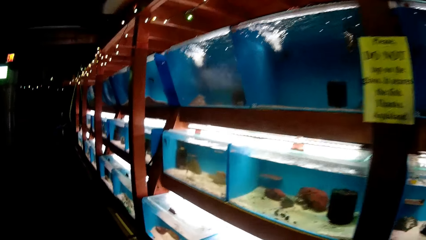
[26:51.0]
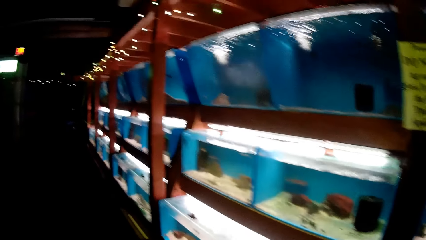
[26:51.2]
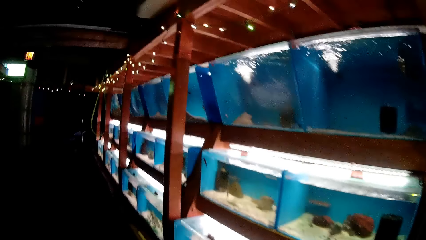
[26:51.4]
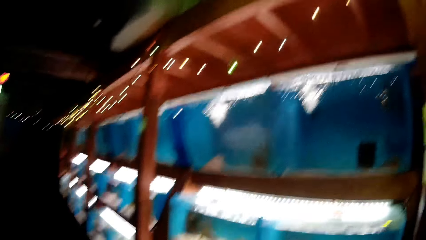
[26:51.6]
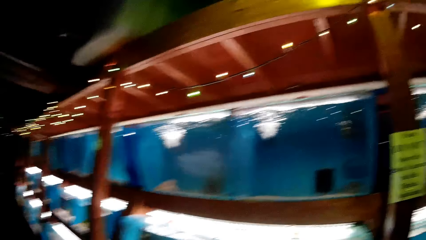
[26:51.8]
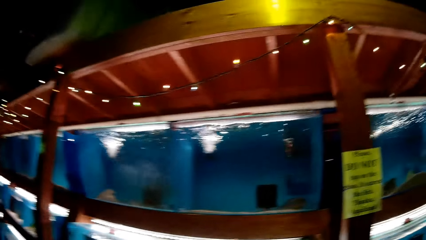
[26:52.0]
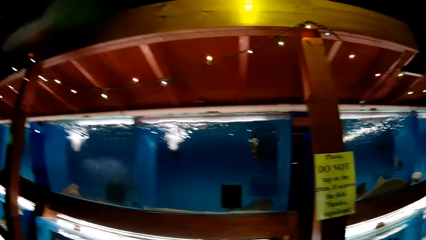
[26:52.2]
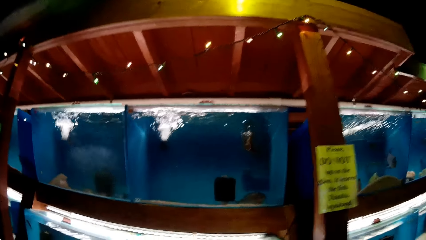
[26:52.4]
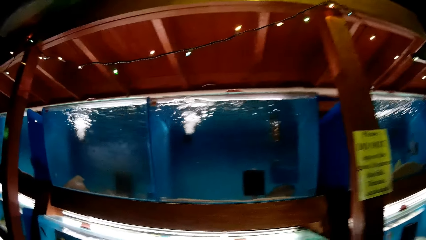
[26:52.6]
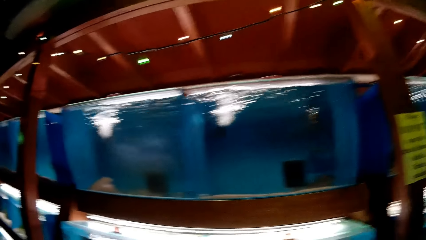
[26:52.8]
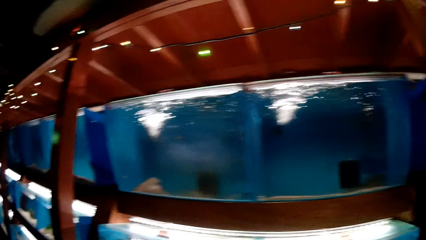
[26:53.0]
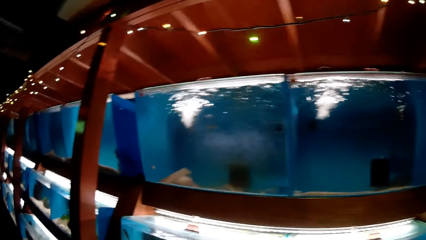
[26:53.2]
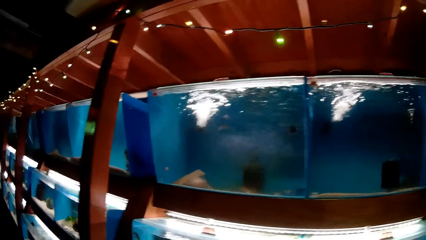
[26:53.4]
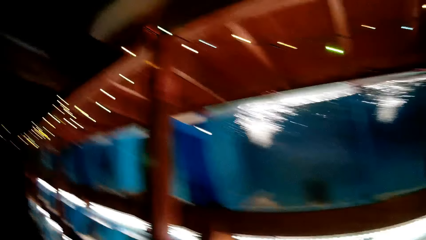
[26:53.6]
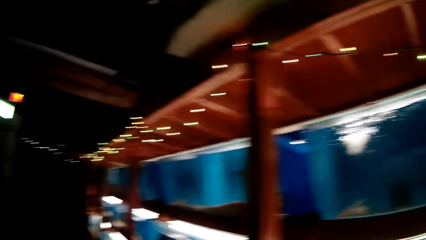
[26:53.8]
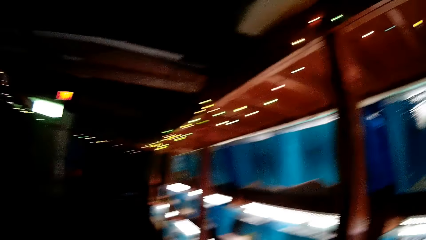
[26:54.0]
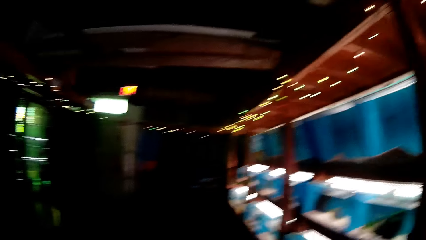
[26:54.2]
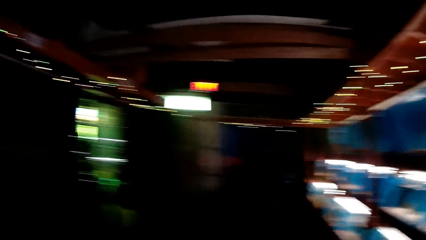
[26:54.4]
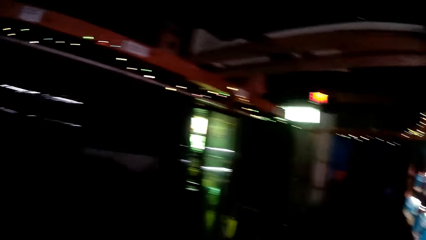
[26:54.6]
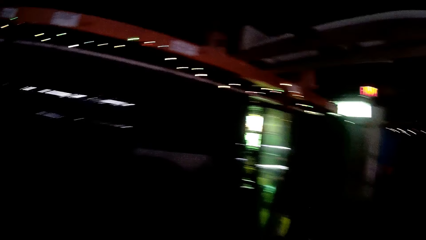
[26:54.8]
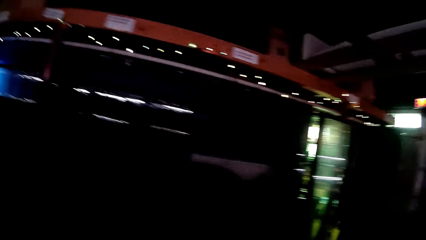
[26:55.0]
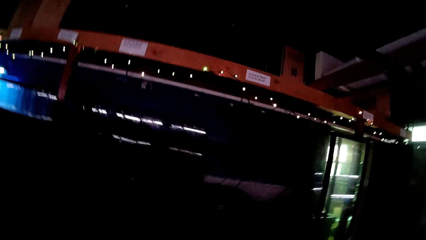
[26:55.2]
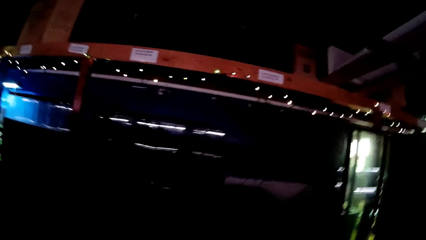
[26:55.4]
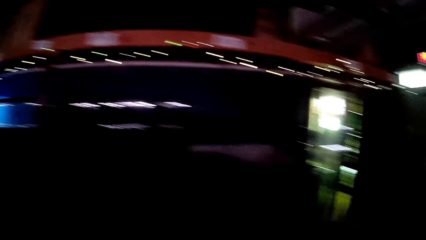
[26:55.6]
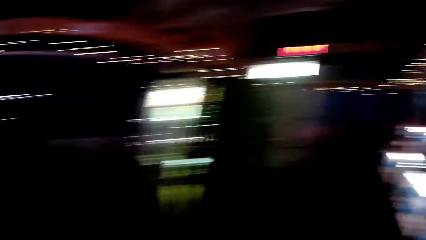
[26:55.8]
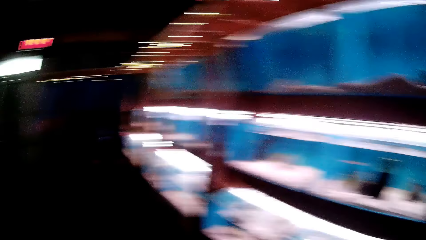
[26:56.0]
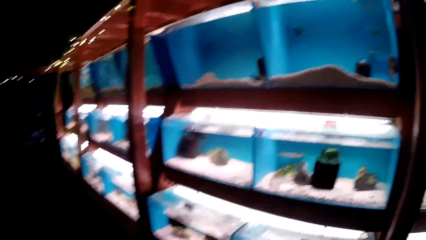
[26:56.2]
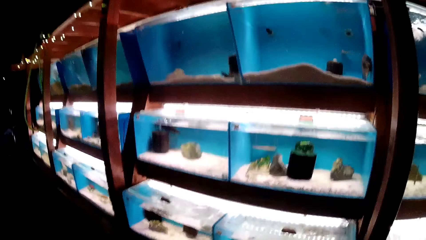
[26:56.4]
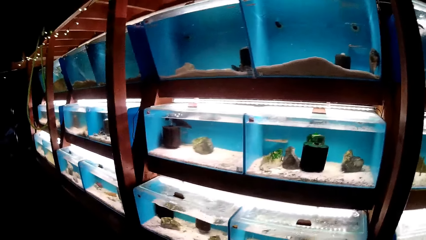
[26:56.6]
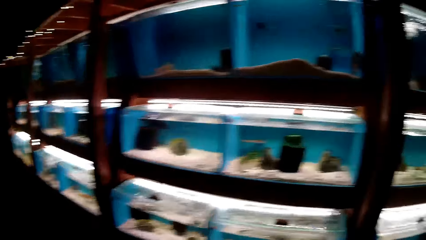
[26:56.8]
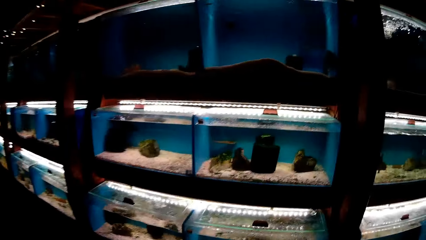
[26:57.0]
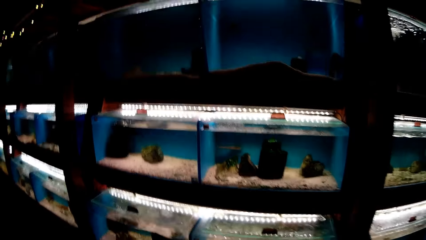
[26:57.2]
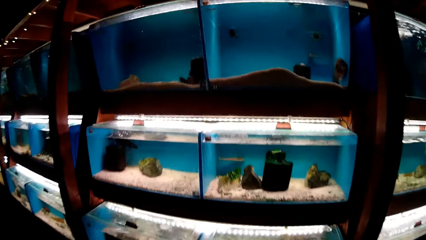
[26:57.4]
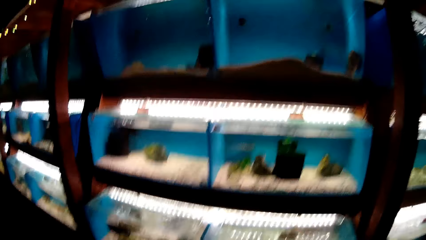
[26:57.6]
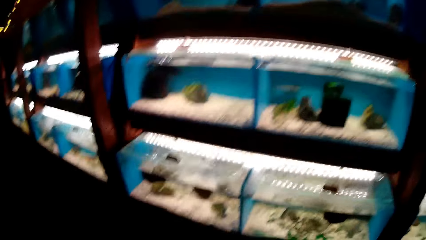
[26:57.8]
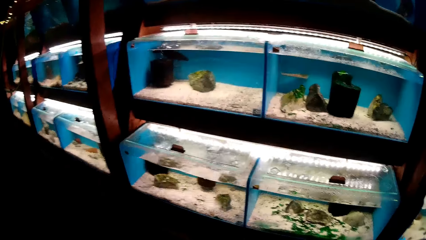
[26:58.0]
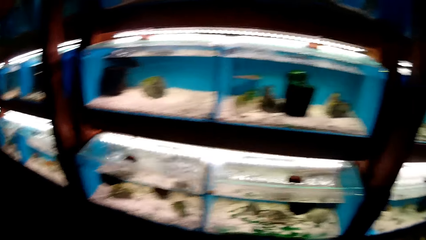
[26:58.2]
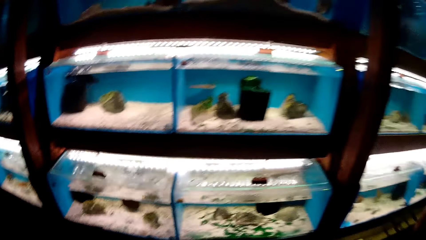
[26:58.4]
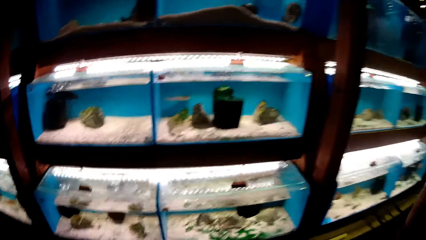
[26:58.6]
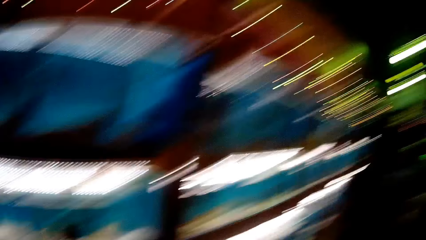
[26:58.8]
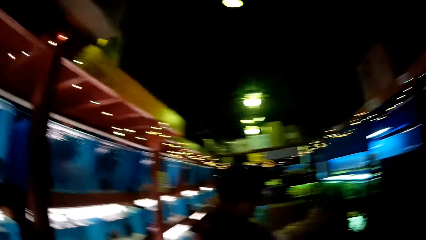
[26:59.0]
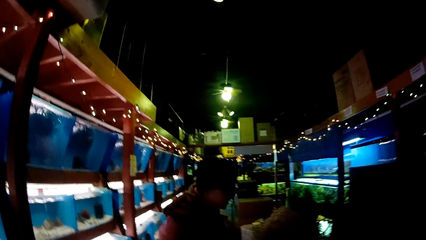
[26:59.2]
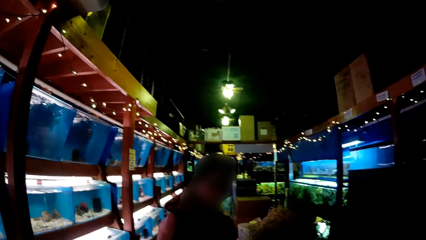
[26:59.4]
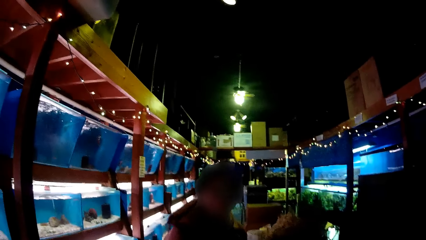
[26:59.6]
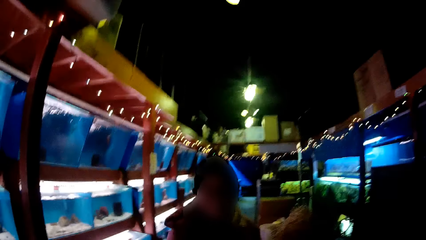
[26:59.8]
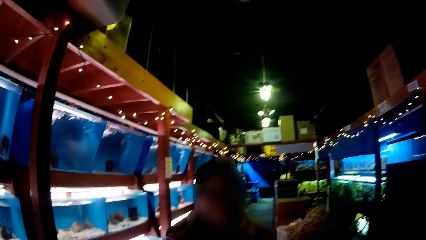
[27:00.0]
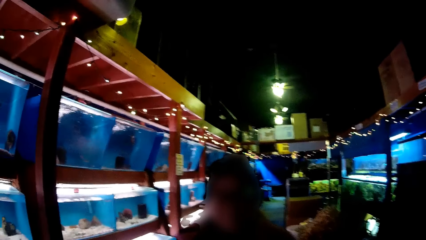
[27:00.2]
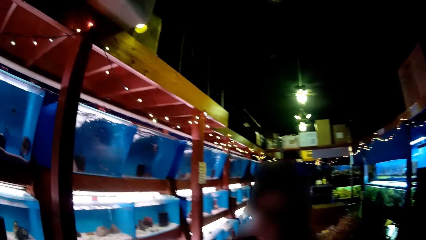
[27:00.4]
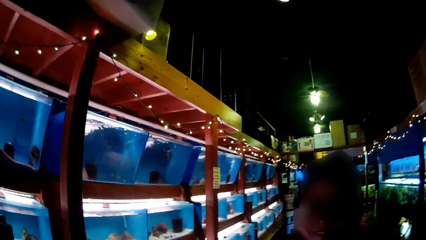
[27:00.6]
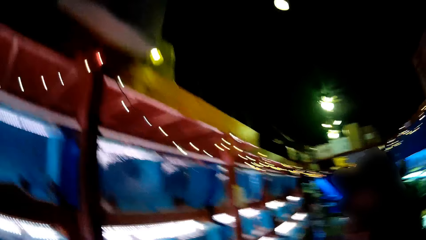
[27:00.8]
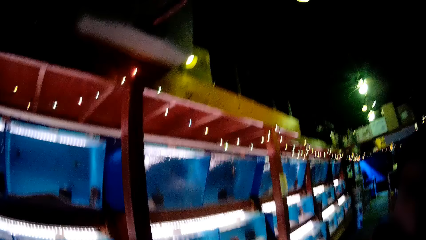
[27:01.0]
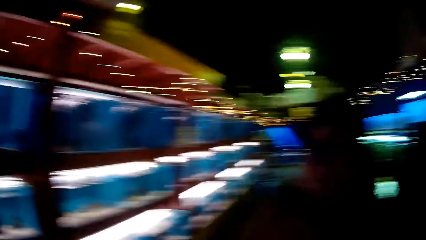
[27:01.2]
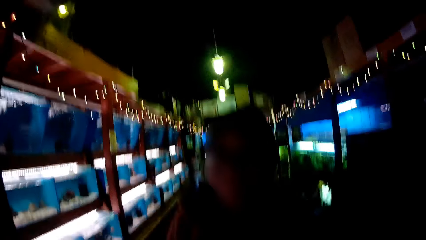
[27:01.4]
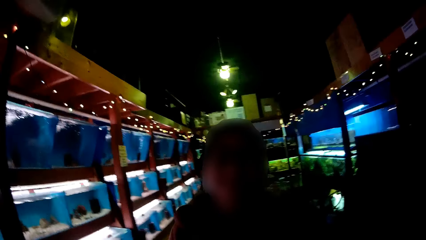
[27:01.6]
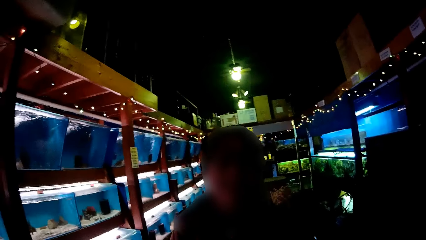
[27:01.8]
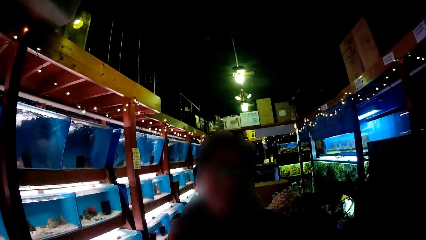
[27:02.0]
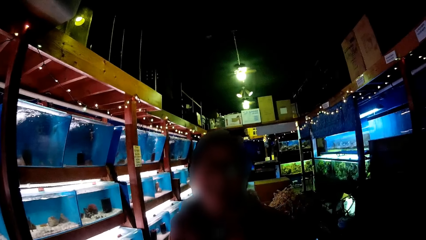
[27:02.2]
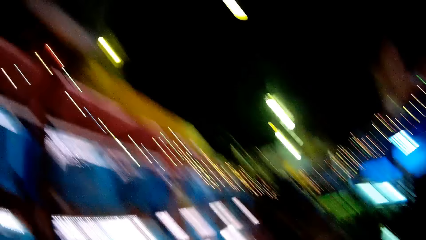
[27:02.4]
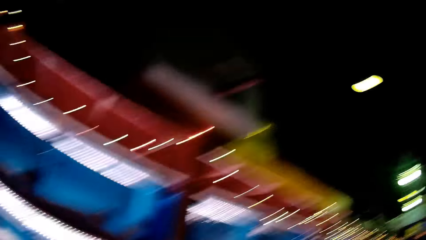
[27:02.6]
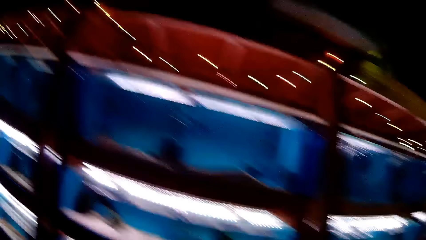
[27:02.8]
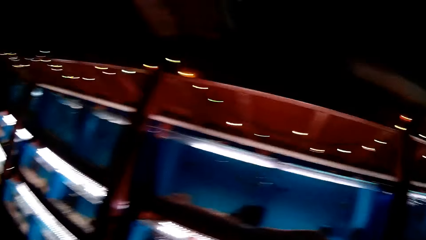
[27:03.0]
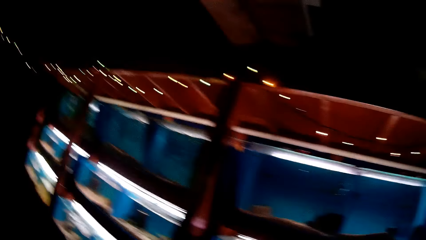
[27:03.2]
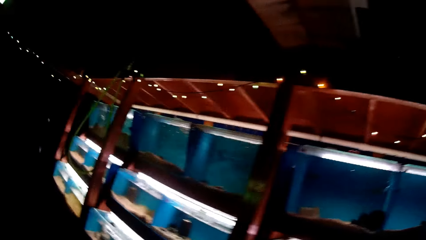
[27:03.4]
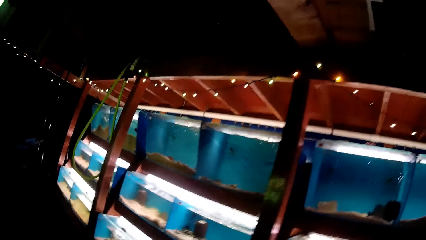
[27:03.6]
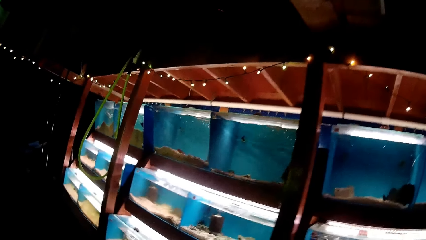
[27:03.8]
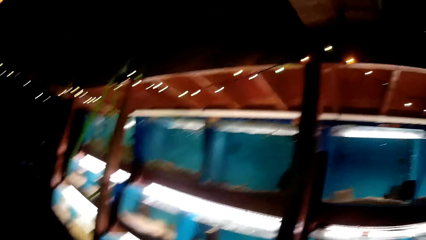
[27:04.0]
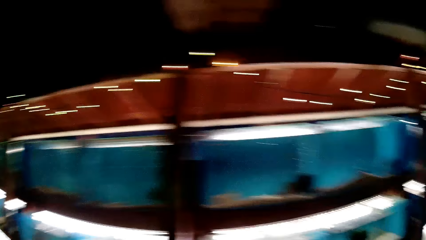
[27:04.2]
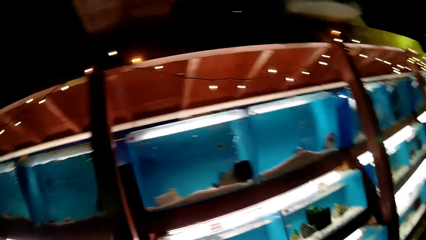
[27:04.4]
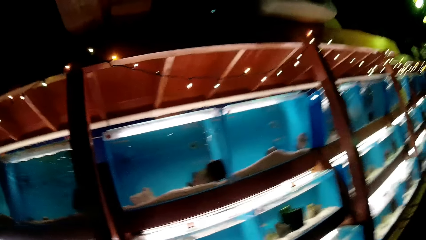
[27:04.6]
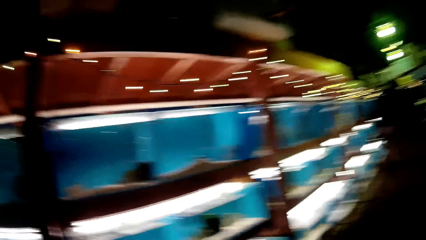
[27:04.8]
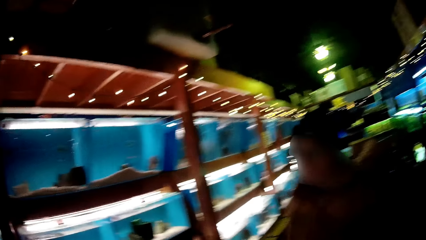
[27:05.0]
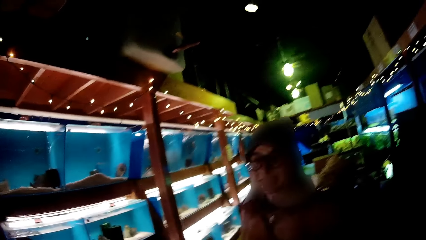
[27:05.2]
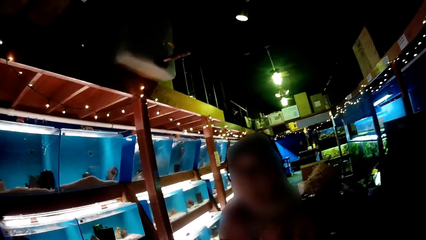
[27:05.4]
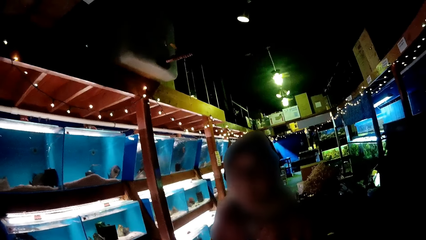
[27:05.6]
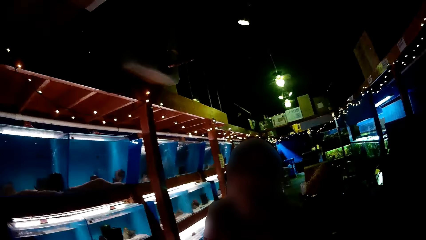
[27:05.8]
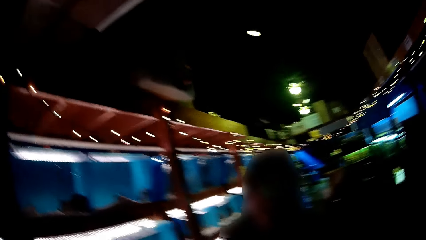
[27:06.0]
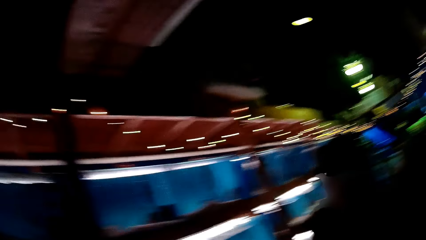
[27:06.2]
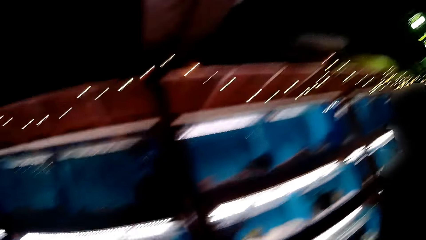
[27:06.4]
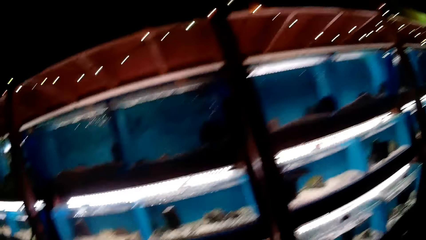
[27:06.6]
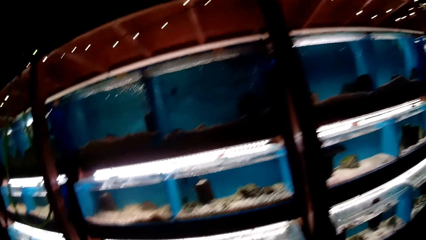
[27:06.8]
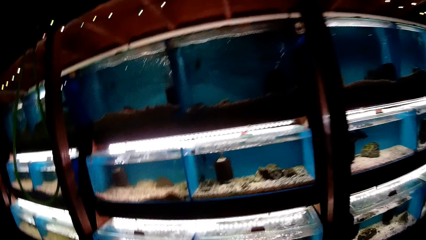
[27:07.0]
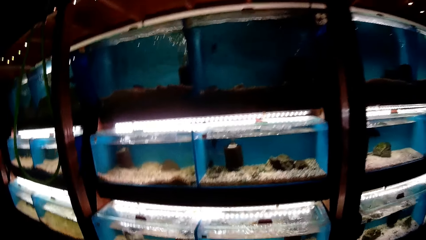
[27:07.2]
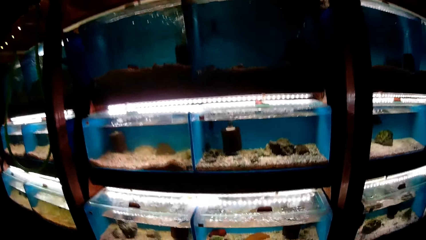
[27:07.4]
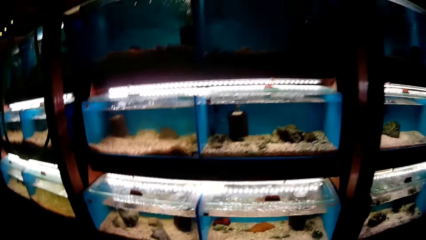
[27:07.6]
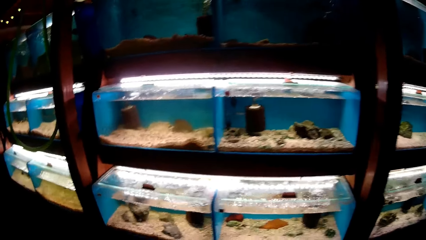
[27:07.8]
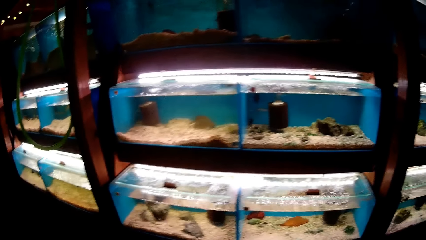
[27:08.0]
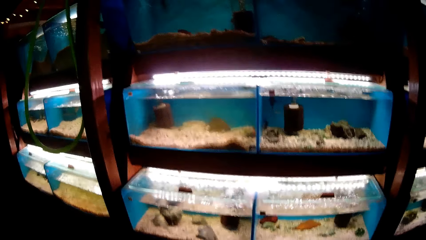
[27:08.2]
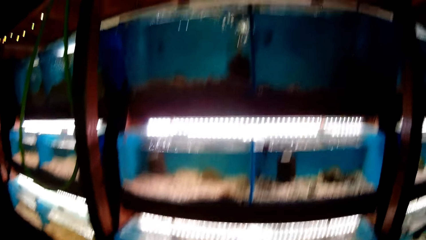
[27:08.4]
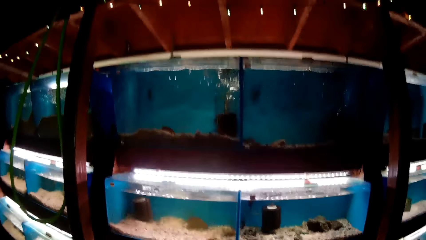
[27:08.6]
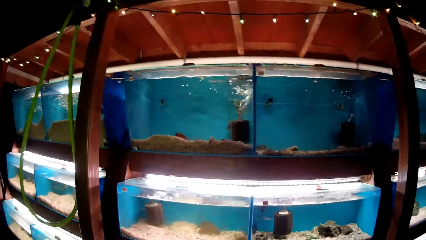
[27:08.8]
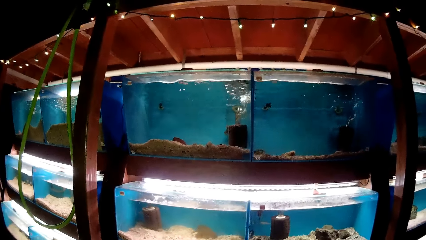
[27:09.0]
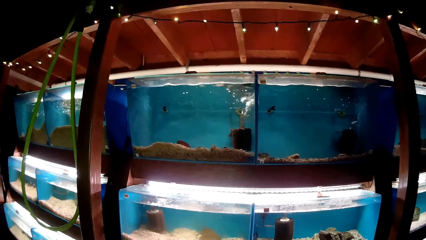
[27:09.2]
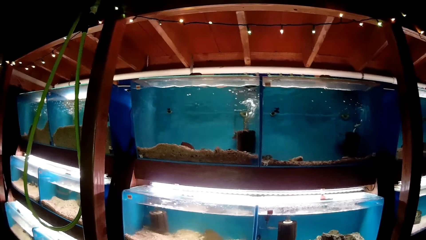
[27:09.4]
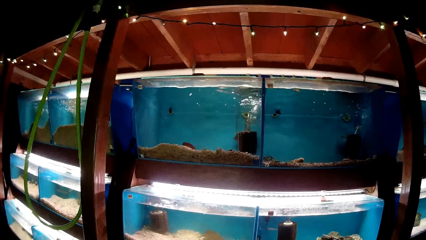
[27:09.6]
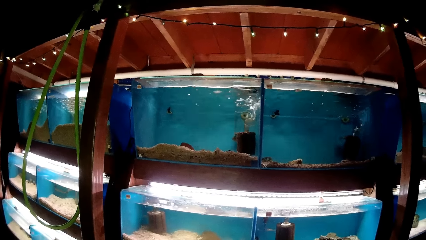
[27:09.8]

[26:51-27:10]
The camera wearer looks at the aquarium. They look across the showroom. They look at the aquarium. The woman talks to the camera wearer. The camera wearer stares at the fish in the glass transparent tanks. They look across the showroom. The woman talks to the camera wearer. The camera wearer stares at the fish in the glass transparent tanks.
